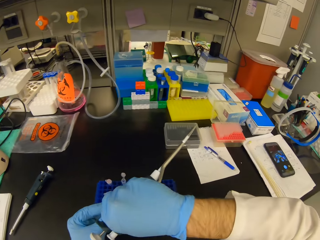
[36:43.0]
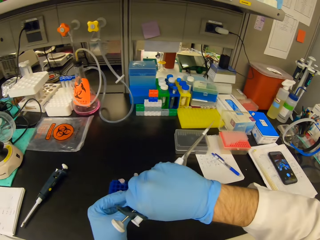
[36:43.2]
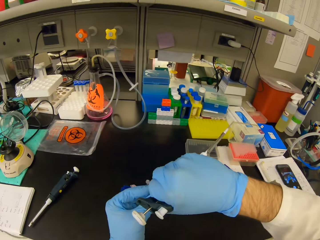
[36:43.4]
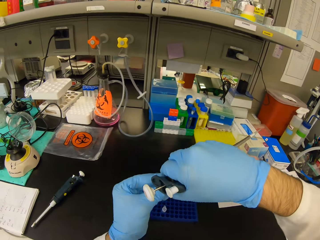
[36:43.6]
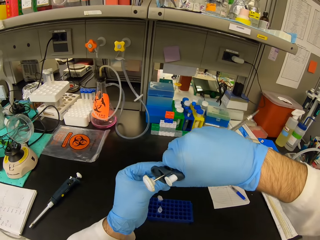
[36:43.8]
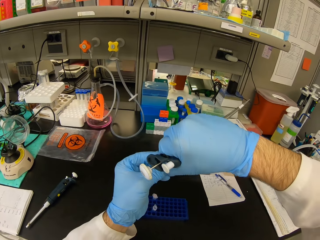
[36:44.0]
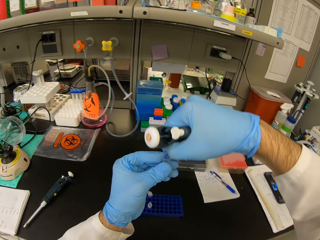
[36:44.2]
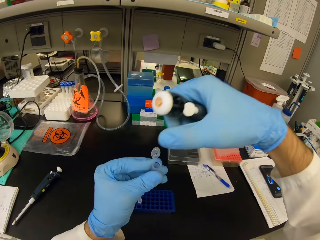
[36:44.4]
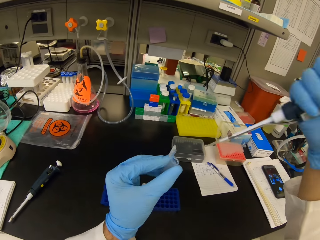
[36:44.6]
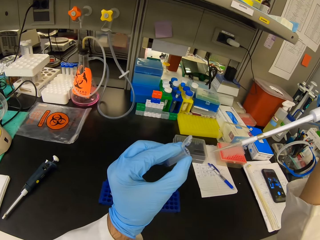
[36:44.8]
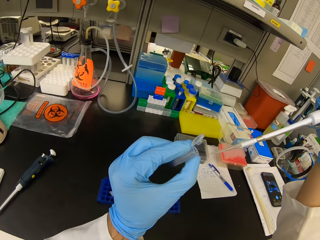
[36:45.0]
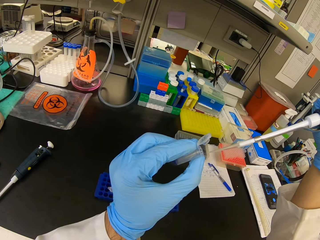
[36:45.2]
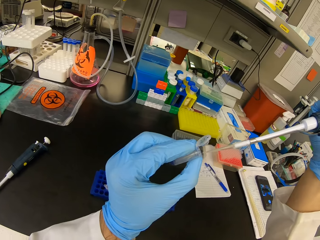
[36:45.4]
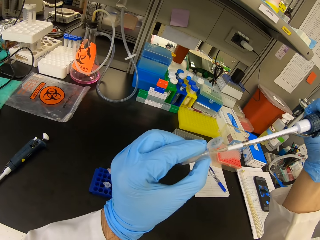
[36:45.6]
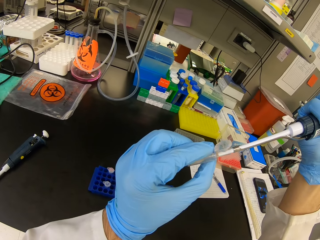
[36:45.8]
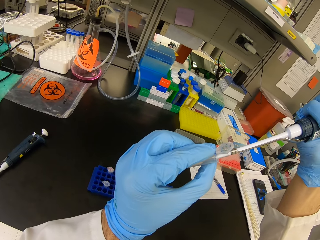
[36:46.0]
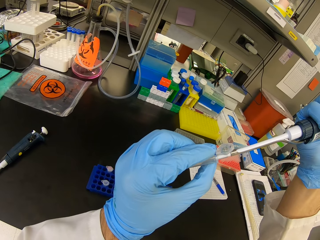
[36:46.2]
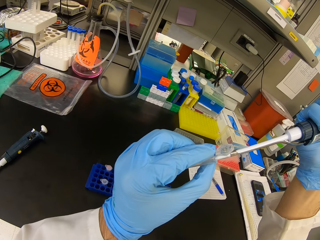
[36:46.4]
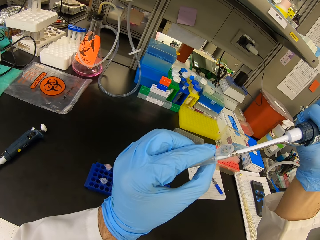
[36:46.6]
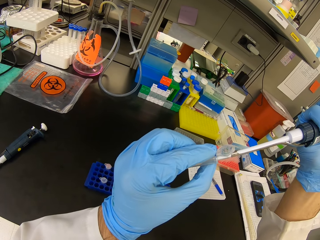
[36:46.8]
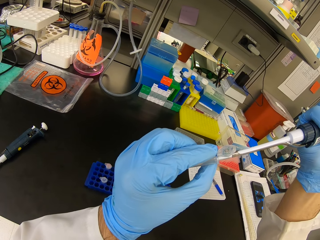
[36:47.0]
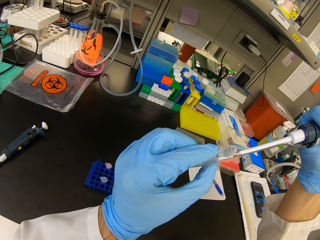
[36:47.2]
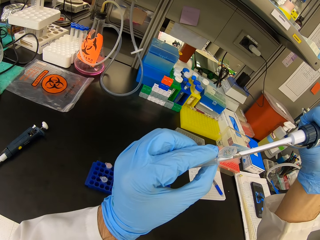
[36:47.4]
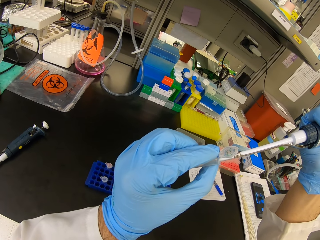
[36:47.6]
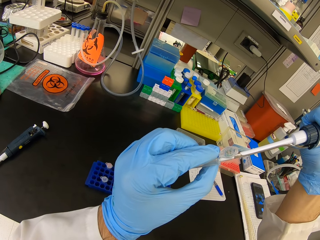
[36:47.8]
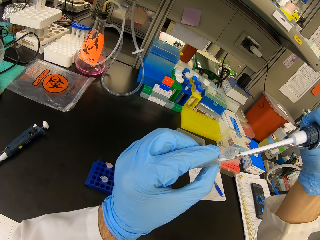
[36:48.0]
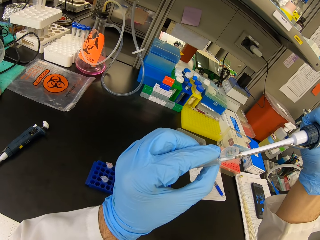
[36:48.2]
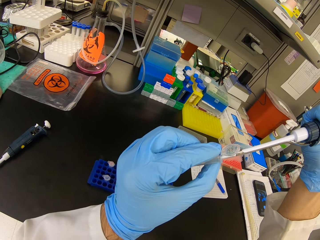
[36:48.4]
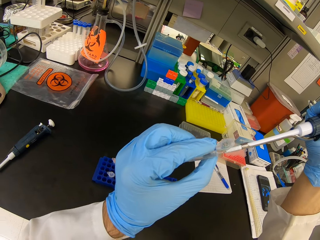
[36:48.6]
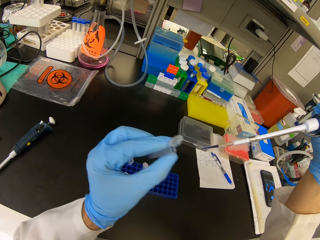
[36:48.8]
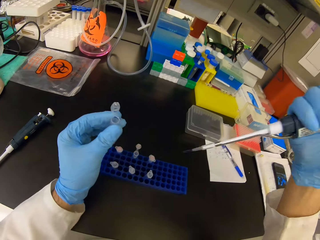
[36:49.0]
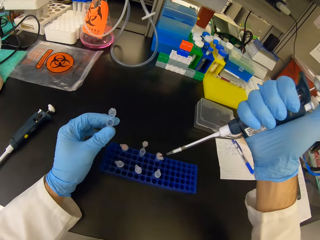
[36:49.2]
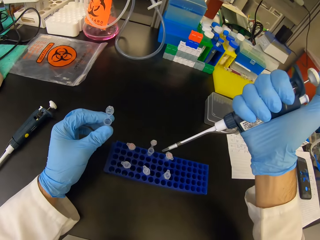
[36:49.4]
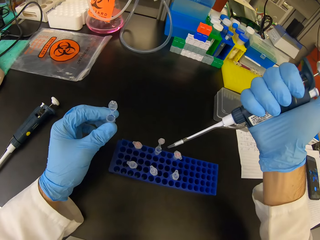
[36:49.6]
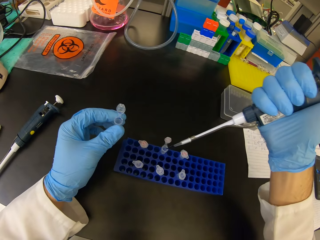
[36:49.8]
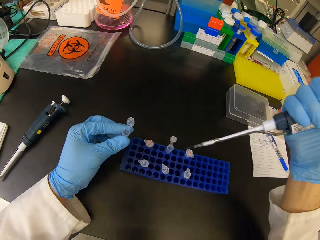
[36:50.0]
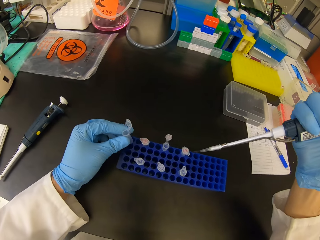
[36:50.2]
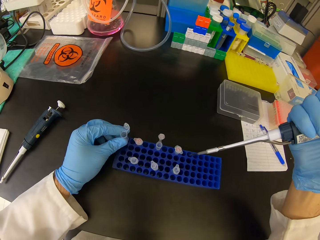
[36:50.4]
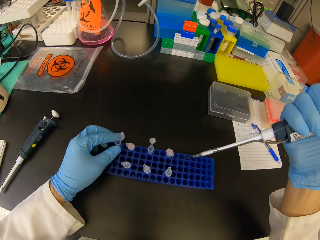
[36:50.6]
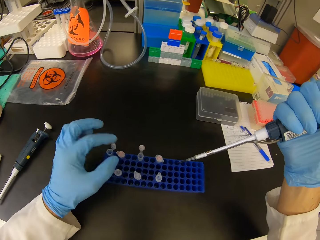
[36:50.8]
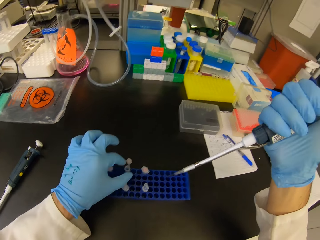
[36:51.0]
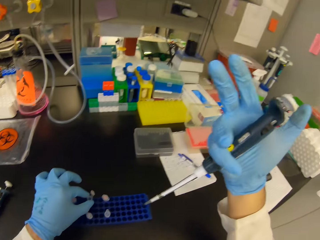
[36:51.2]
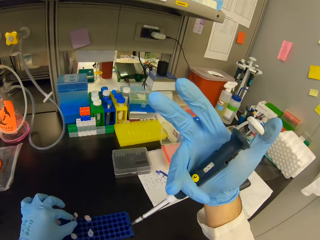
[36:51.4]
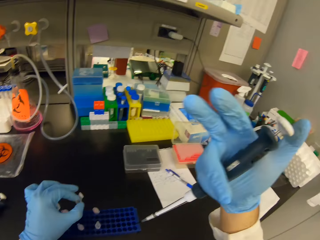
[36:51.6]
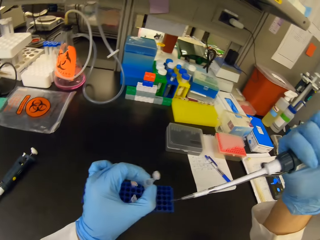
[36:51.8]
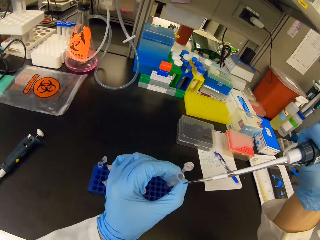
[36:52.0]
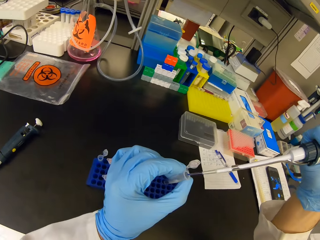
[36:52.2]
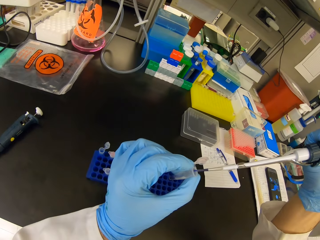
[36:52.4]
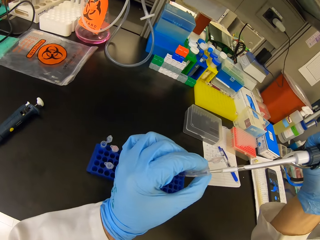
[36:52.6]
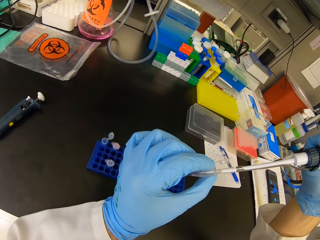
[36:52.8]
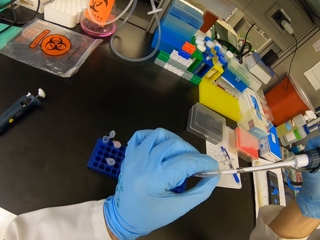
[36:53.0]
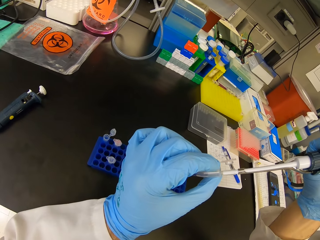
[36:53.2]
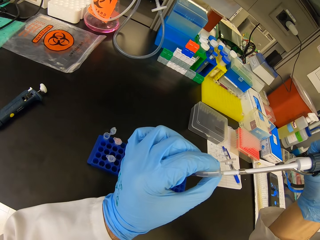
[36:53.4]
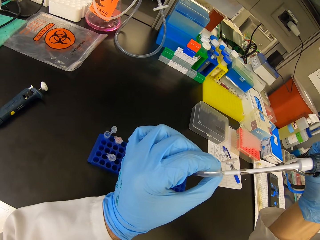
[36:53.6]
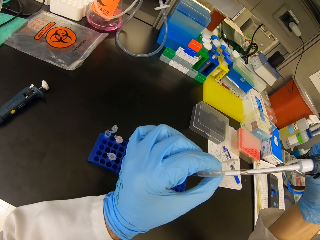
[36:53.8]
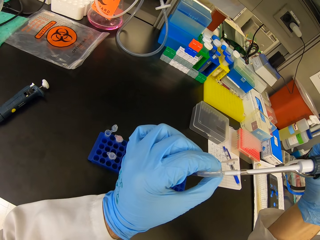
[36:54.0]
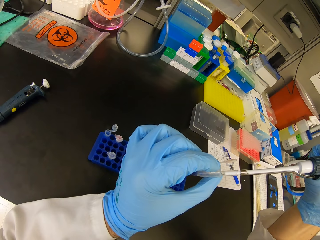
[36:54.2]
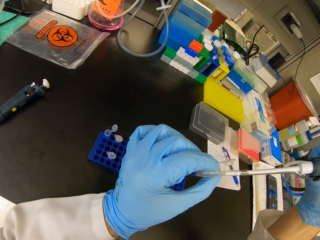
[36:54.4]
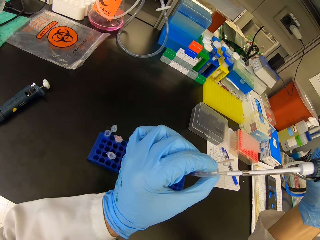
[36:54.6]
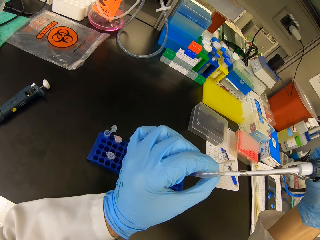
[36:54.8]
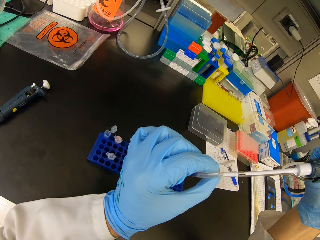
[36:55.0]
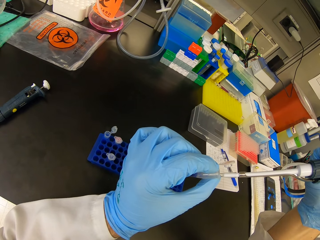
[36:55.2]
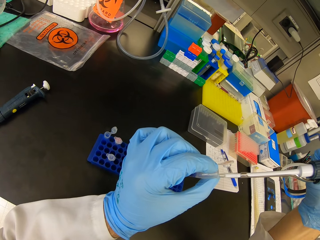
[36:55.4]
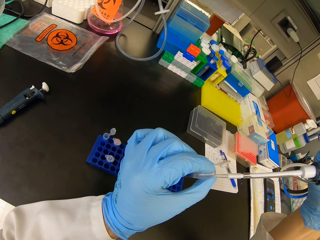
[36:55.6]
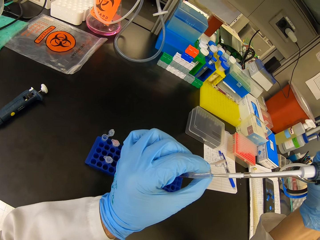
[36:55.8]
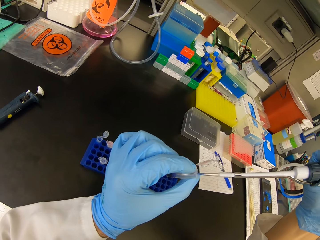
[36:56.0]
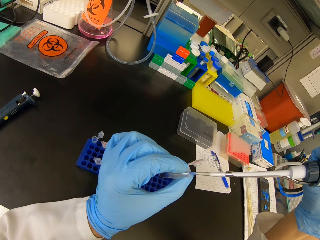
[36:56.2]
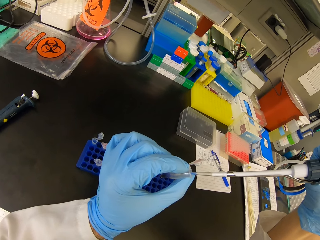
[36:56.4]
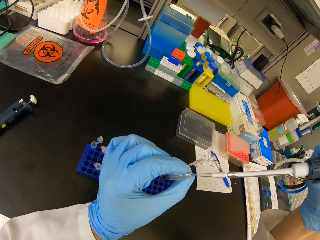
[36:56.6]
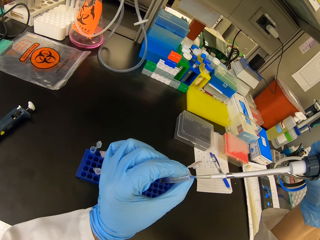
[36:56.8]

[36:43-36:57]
The camera wearer opens the Eppendorf tube in hand. They pour liquid in the syringe into the Eppendorf tube. They suckle chemicals from a test tube. They place the Eppendorf tube on the test tube rack. They pick the Eppendorf tube in the test tube rack. They pour liquid in the syringe into the Eppendorf tube.

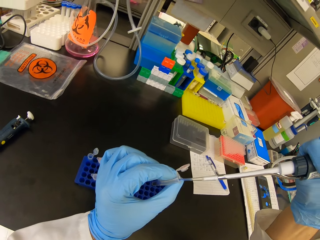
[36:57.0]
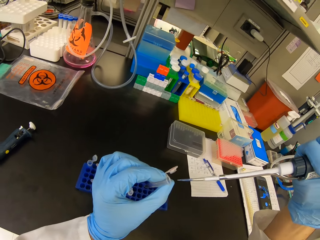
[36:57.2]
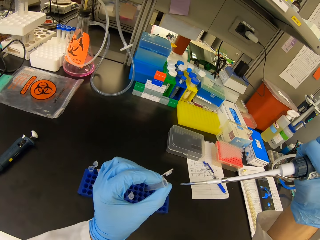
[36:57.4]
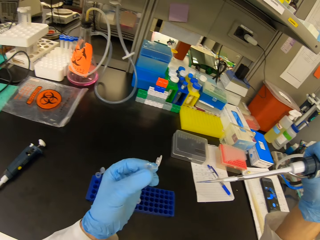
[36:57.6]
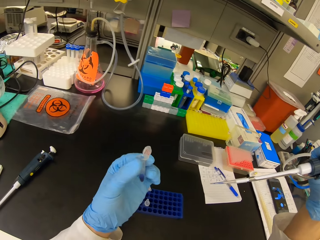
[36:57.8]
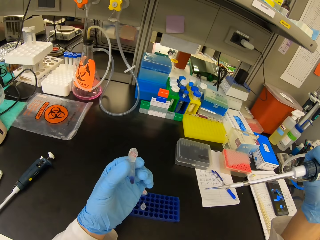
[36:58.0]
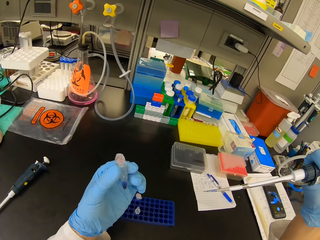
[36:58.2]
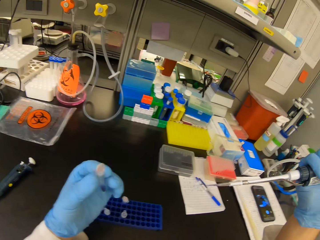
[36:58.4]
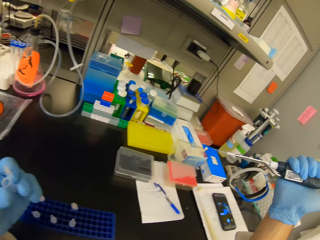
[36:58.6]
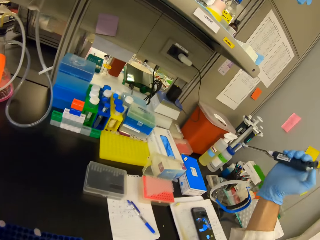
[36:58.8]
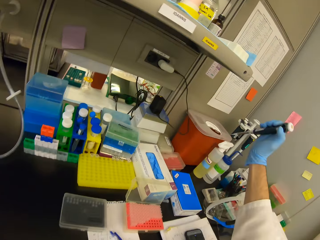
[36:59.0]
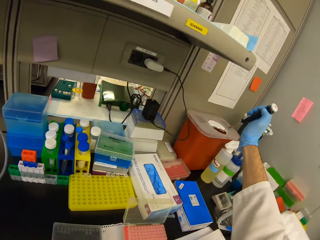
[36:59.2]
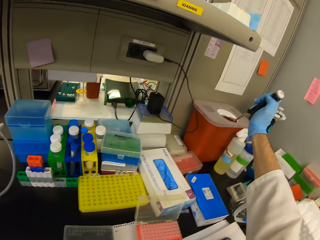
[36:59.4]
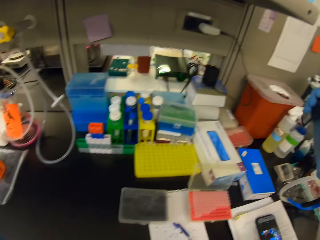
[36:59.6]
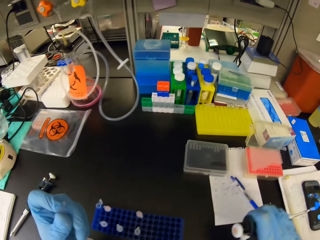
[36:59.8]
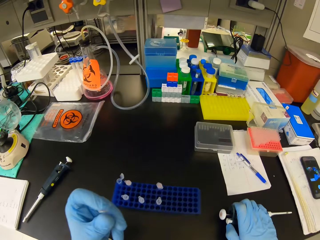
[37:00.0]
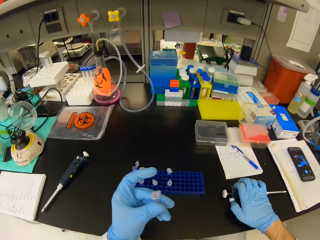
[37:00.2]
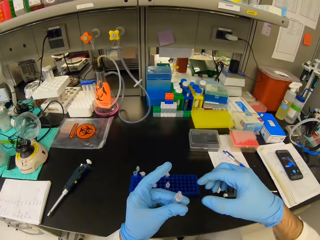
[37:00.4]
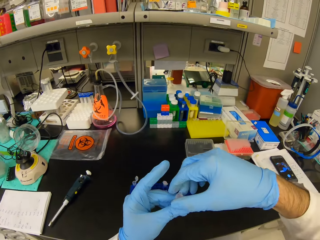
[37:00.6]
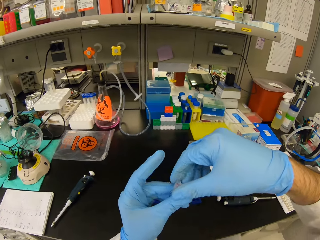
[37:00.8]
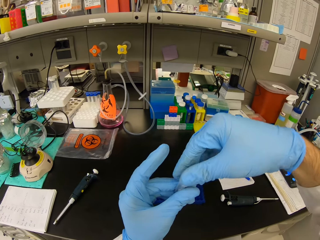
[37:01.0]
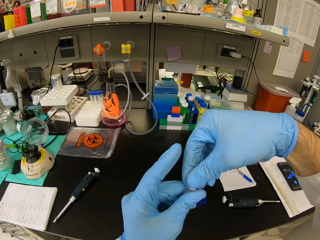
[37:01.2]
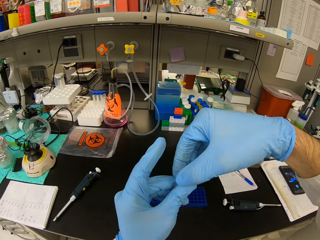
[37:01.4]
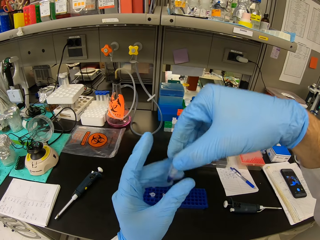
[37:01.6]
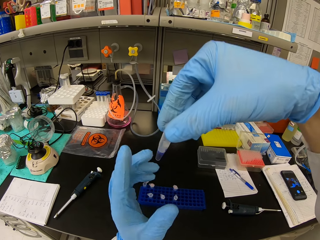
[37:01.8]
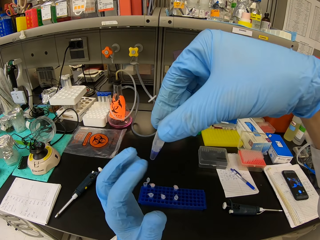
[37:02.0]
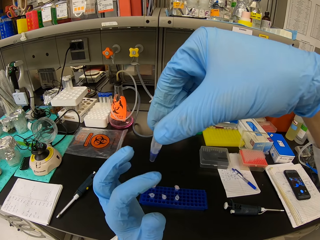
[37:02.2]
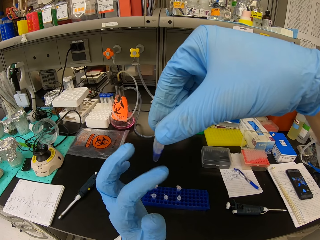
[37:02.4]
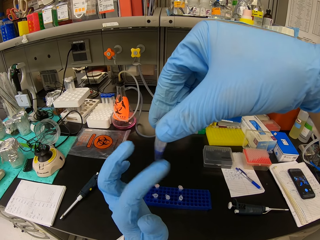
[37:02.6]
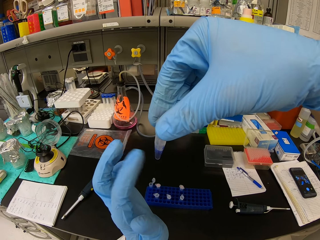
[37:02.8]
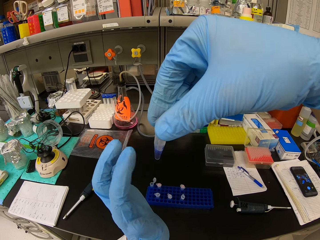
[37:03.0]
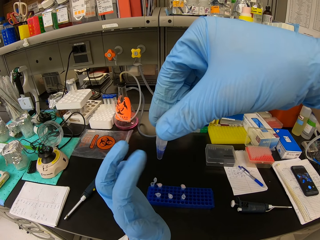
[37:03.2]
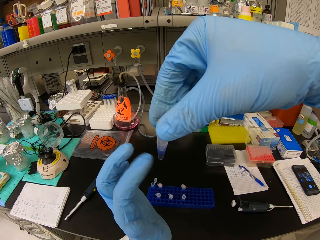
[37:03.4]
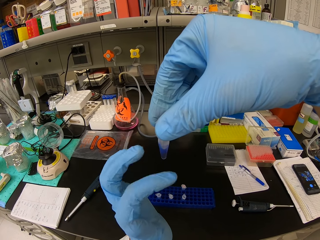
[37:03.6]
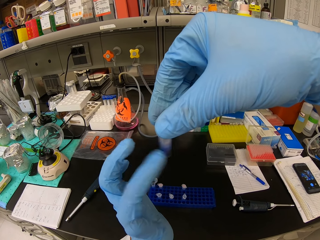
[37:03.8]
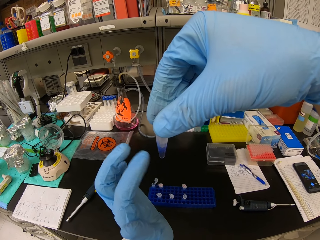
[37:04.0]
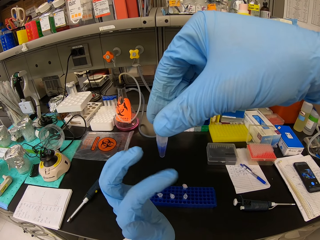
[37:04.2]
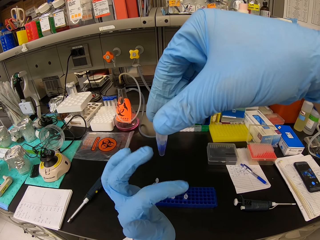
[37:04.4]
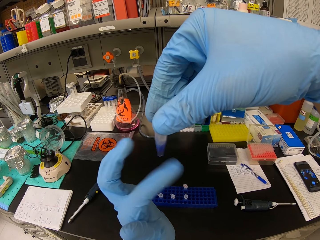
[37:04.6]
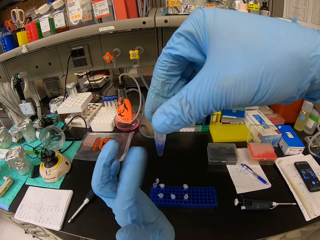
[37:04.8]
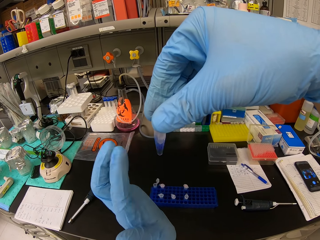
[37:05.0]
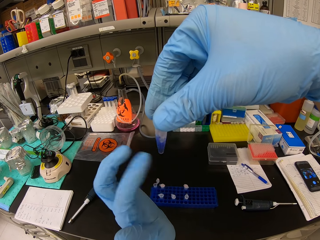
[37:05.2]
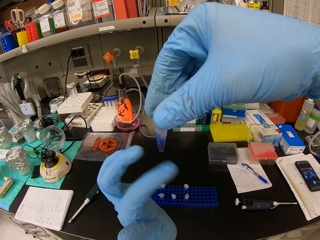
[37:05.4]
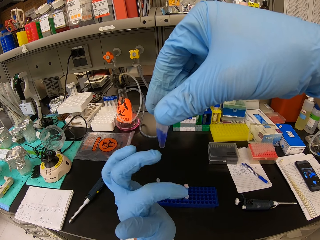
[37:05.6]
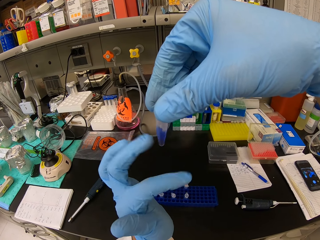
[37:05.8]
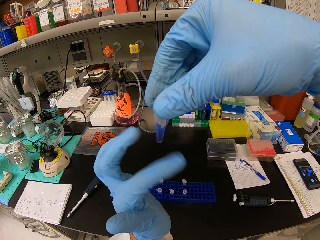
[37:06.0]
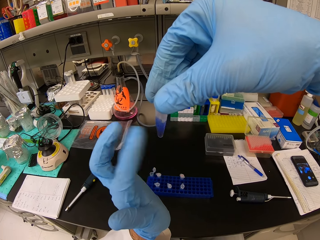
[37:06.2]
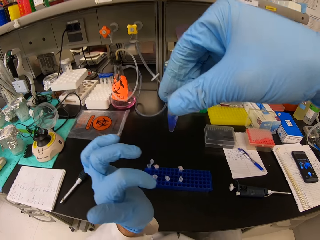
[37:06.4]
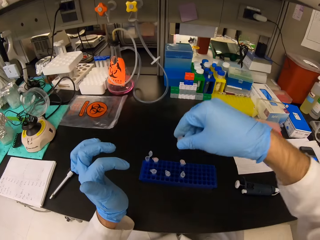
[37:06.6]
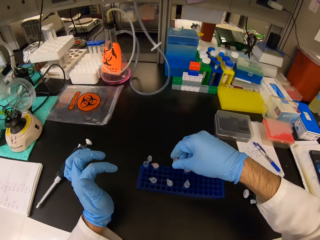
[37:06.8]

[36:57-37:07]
The camera wearer looks at the Eppendorf tube. They pour liquid in the syringe into the bin. They put the syringe on the table. They look at the Eppendorf tube. They tap the Eppendorf tube with a finger.
